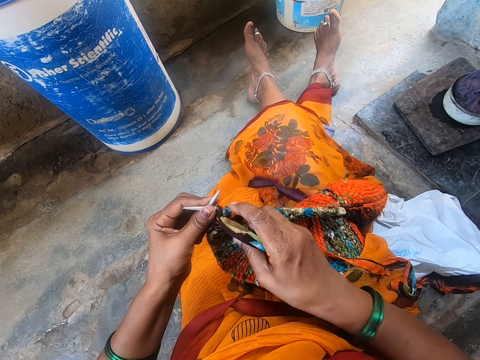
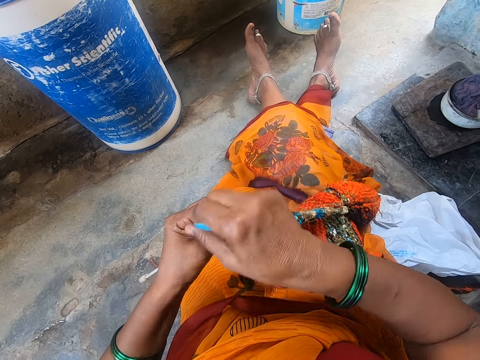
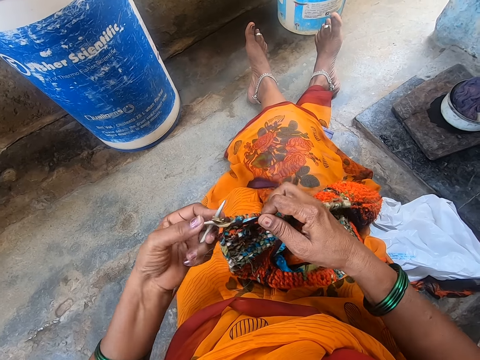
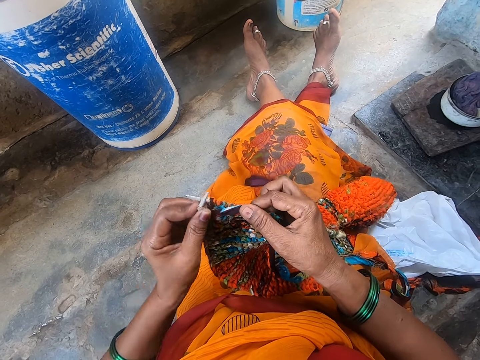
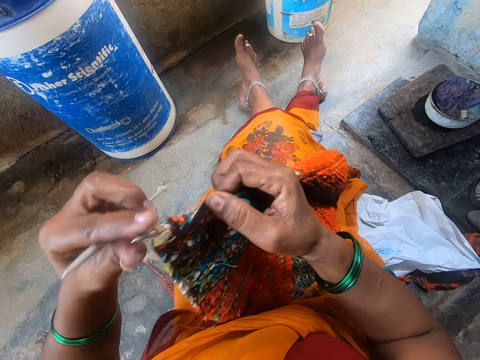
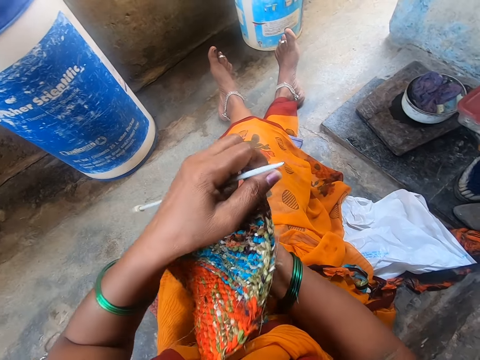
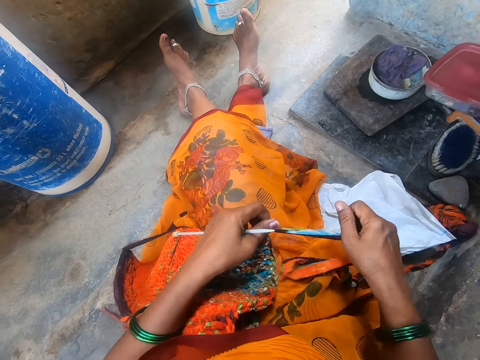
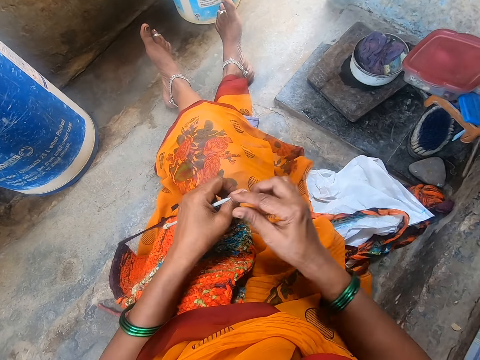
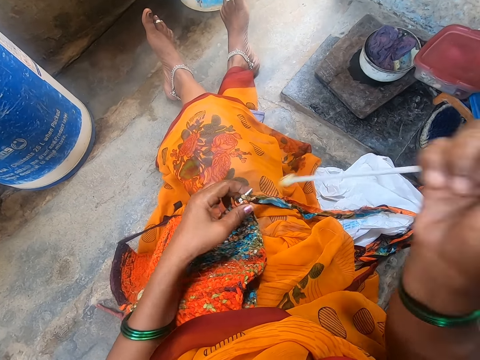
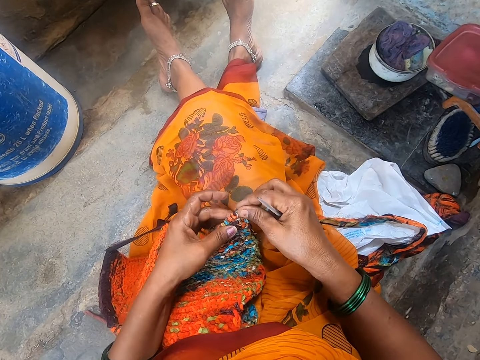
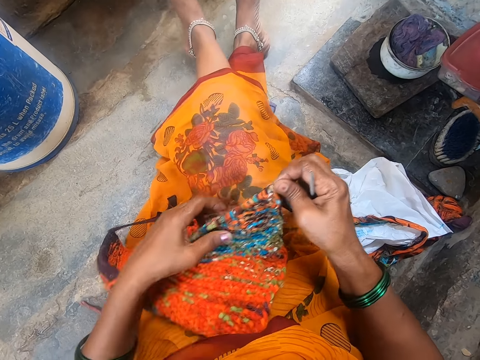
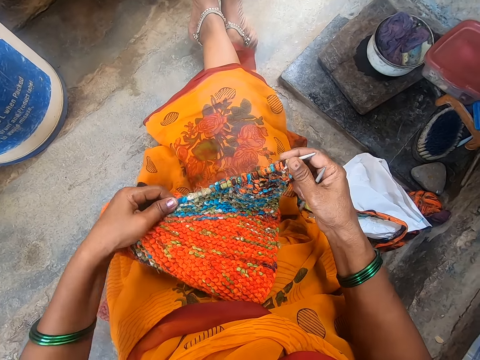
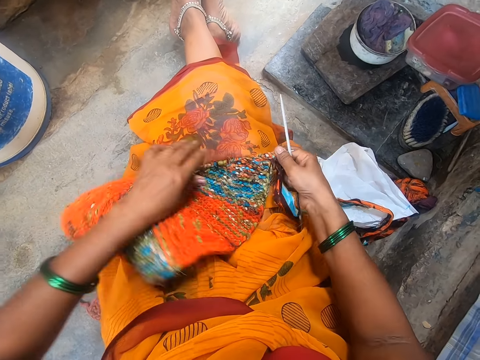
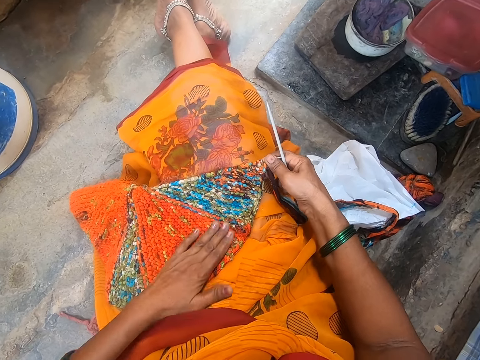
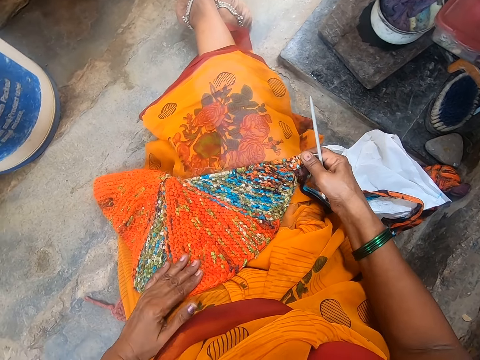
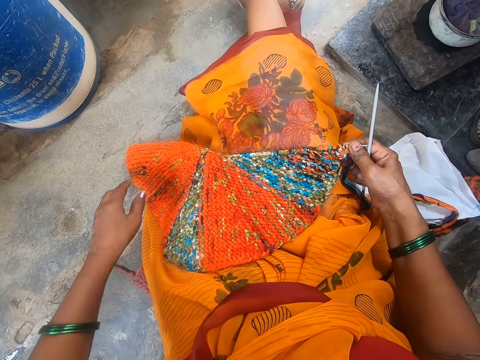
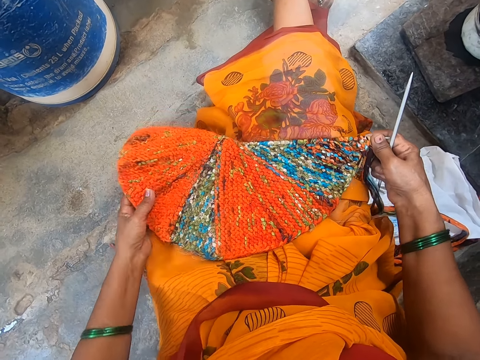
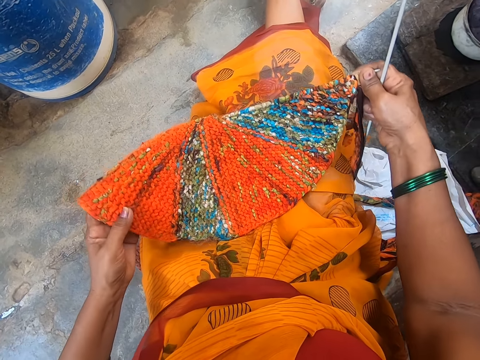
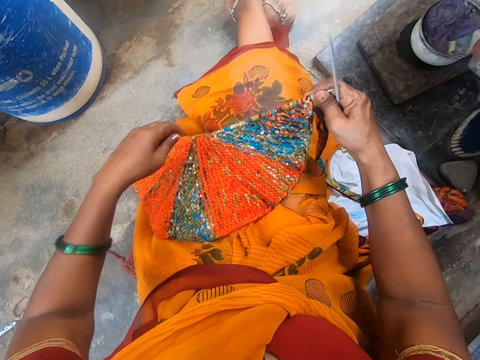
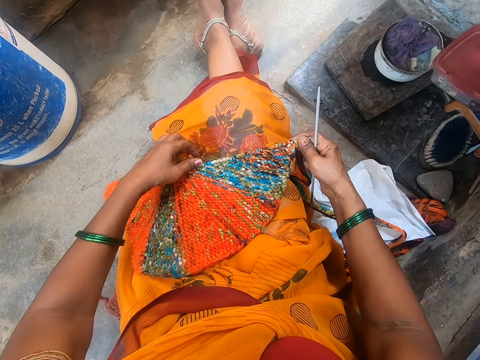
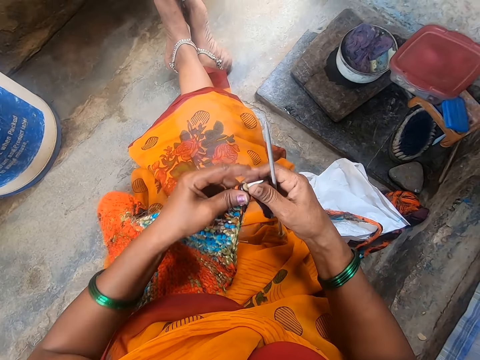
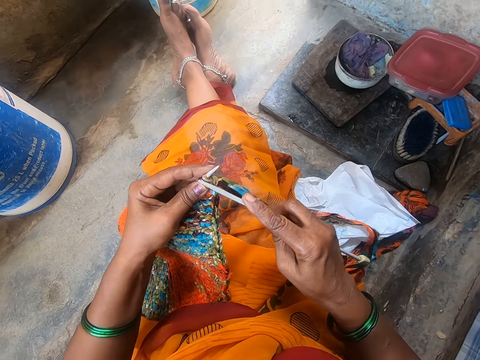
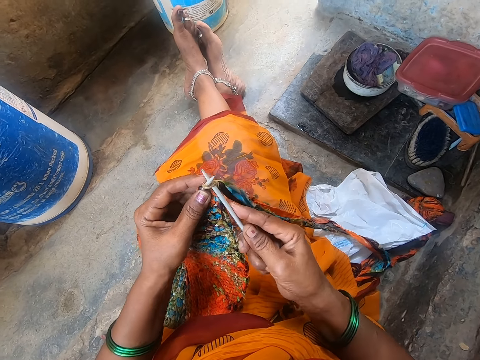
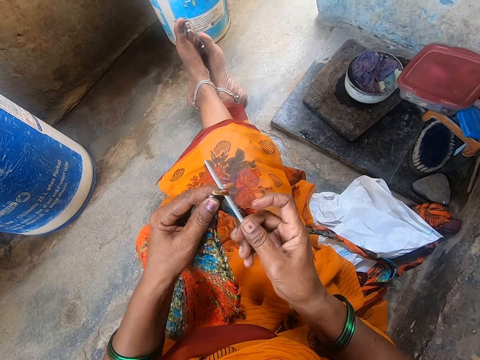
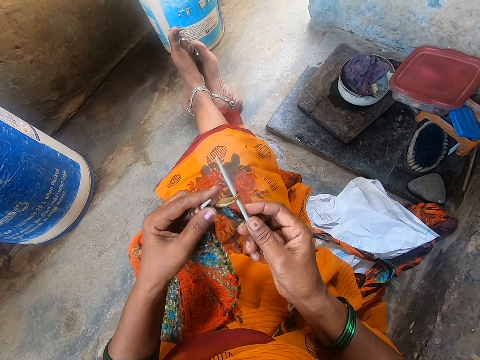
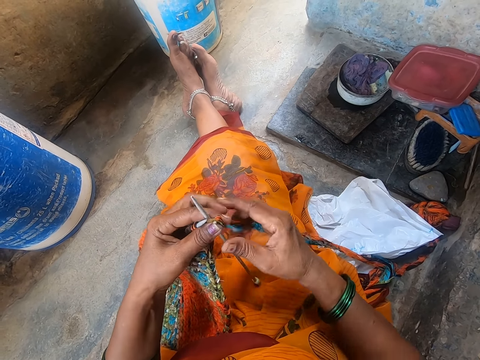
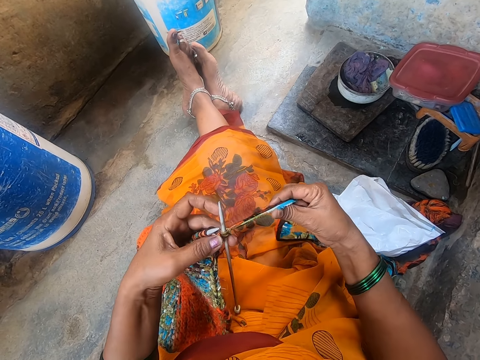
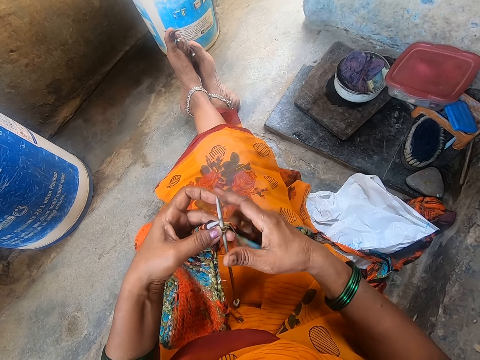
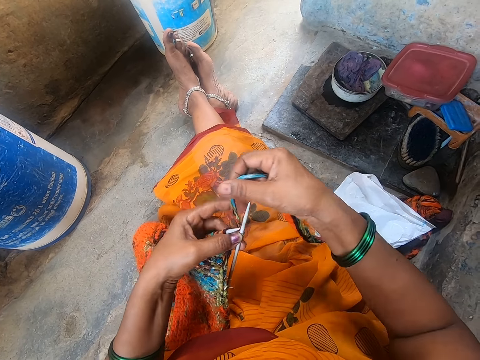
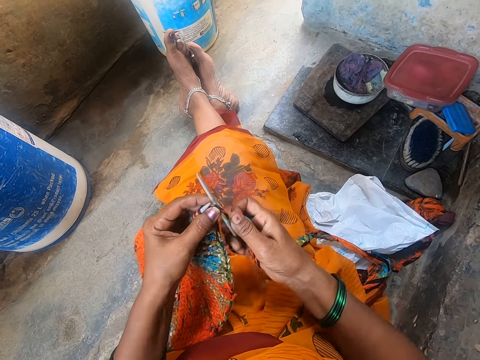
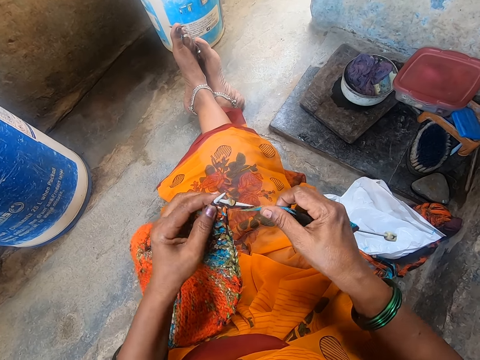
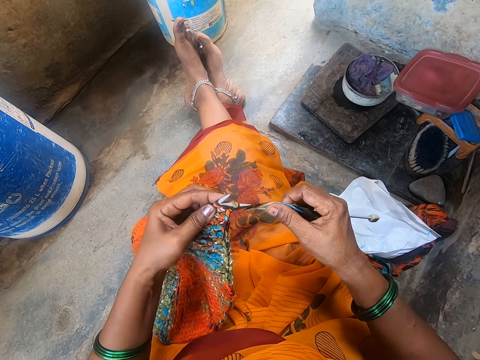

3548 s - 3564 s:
The camera wearer adjusts the fabric. They look at the fabric. They sew the fabric.

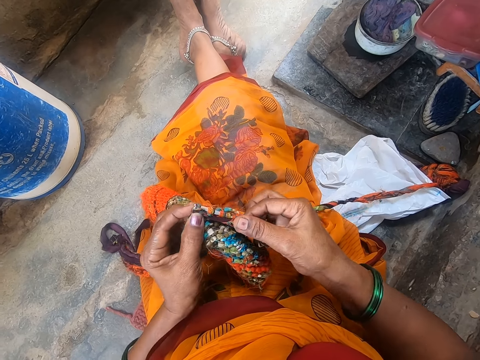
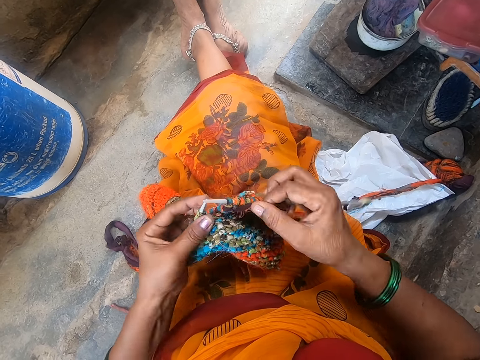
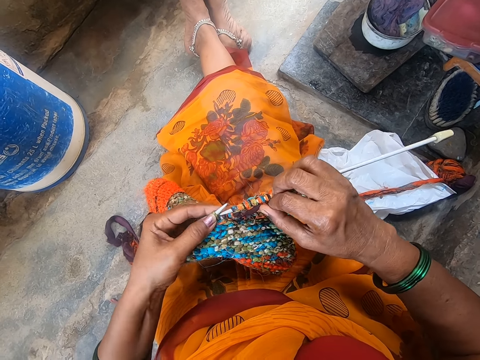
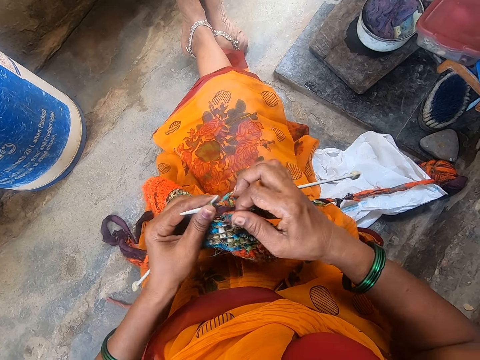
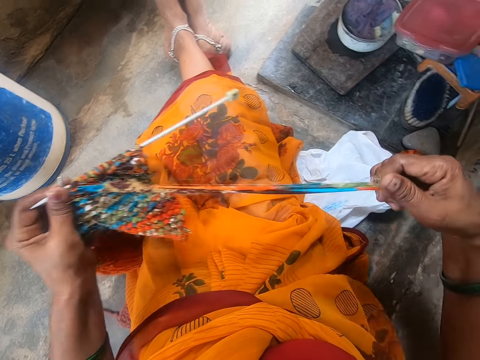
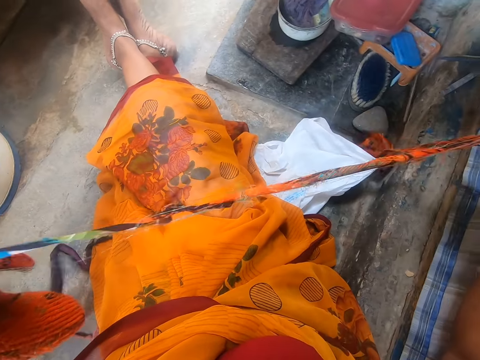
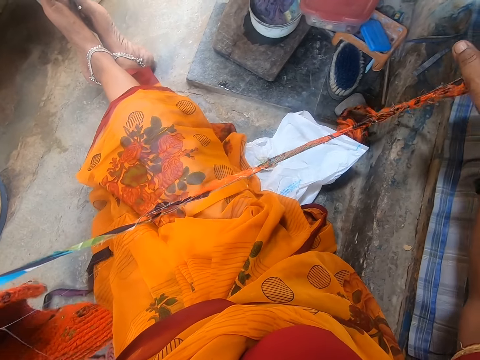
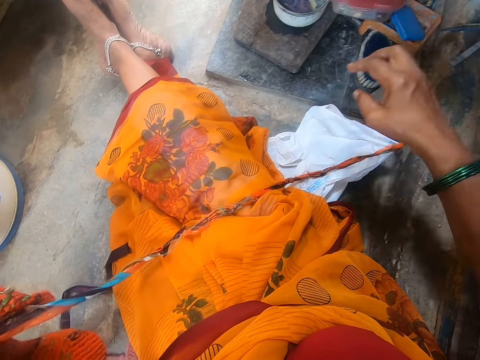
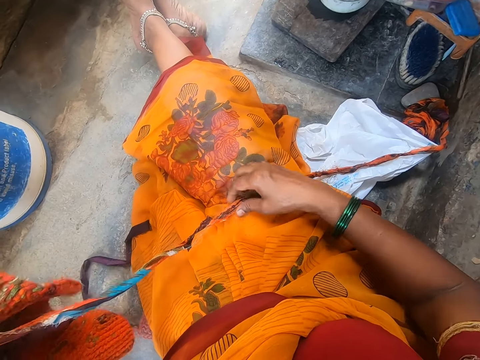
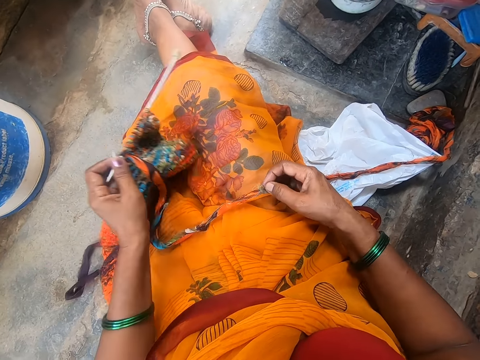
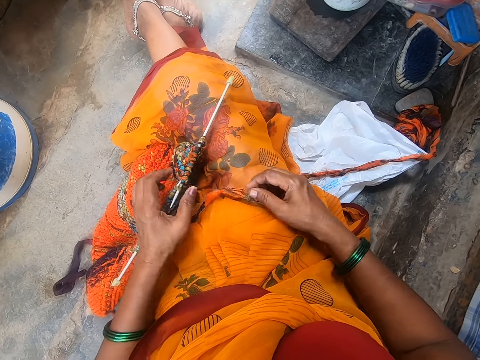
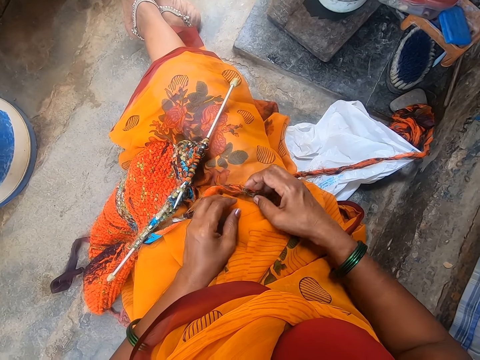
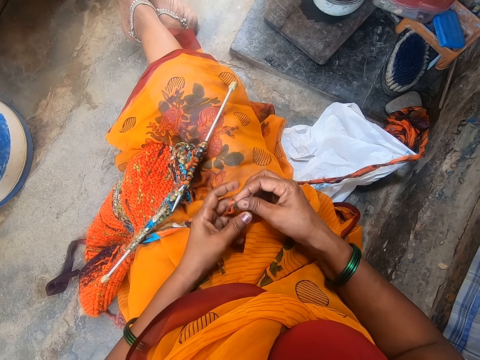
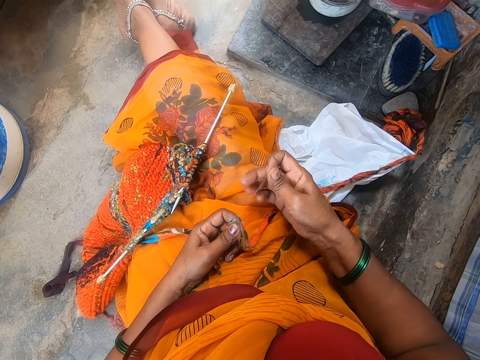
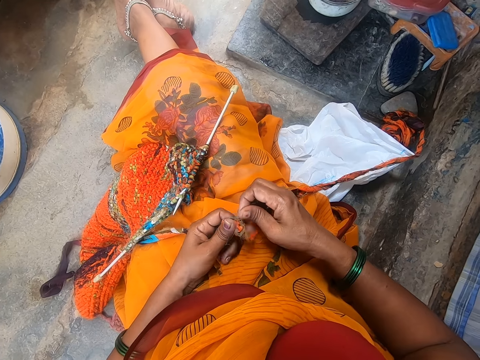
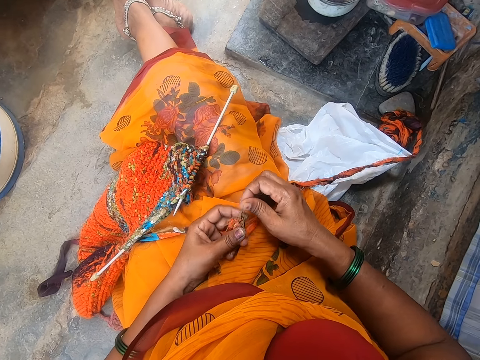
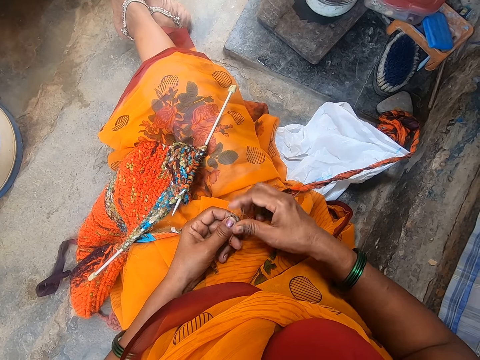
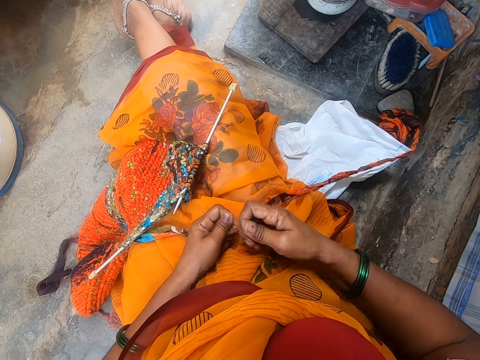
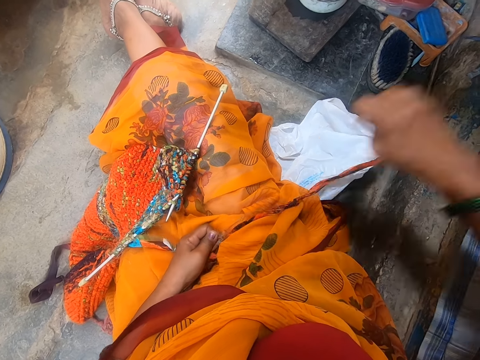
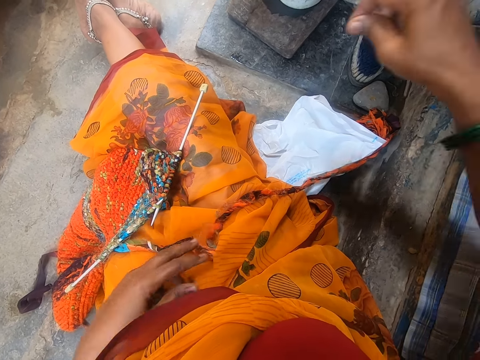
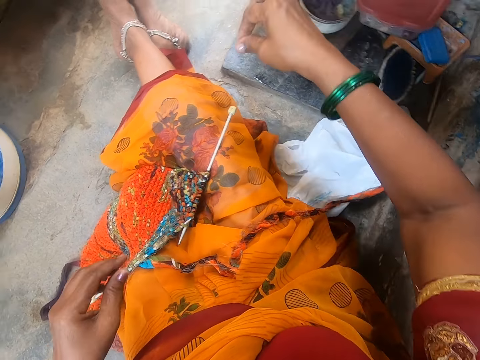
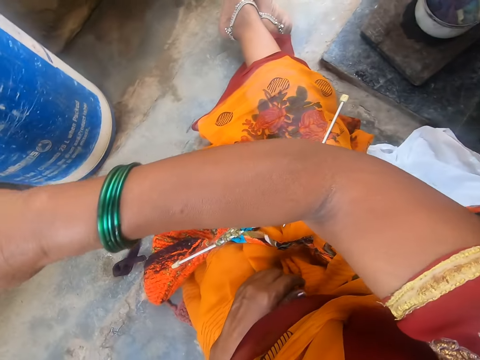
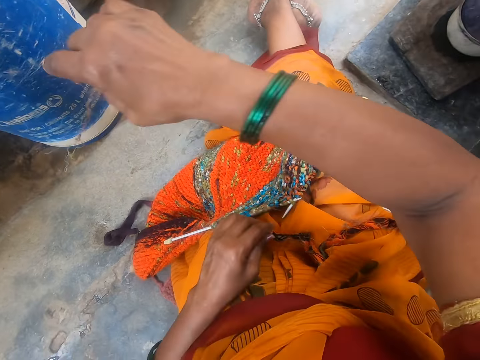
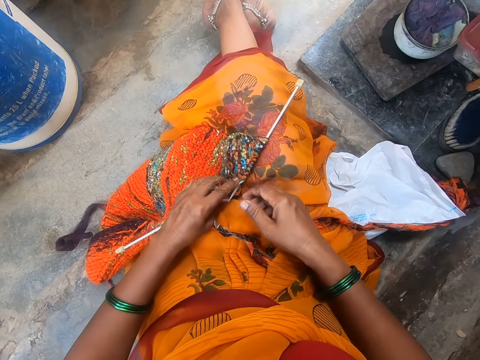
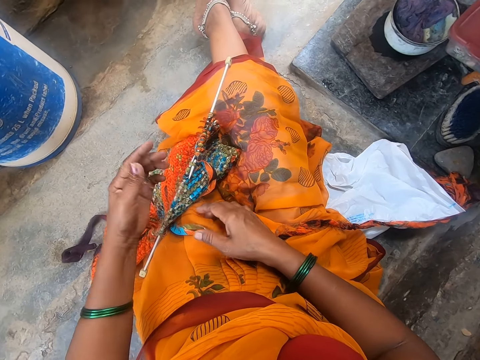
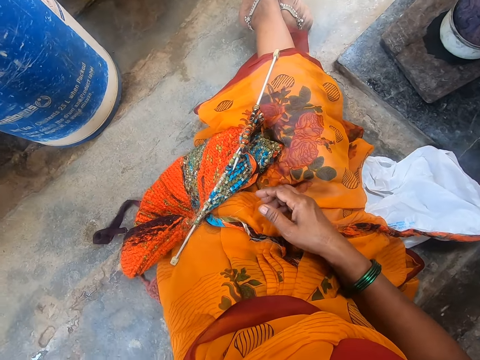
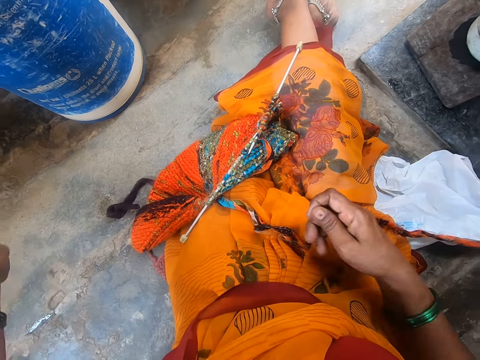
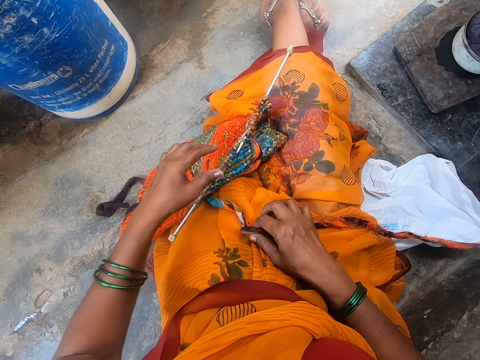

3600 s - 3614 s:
The camera wearer stretches a thread with a hand. They adjust wool. They place down a cloth. They remove loose wool. They cut the thread with a hand. They throw down the thread. They put away the loose wool.
